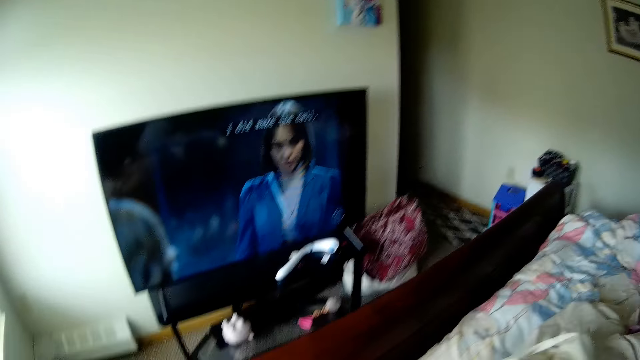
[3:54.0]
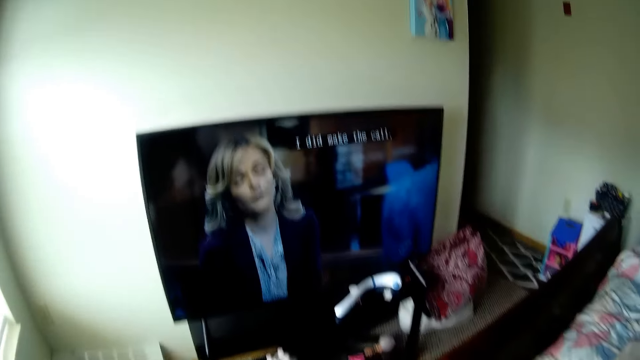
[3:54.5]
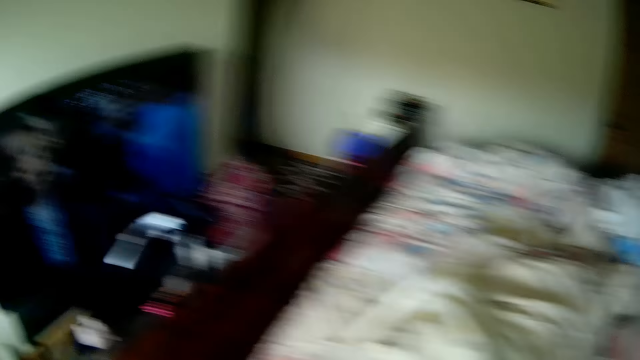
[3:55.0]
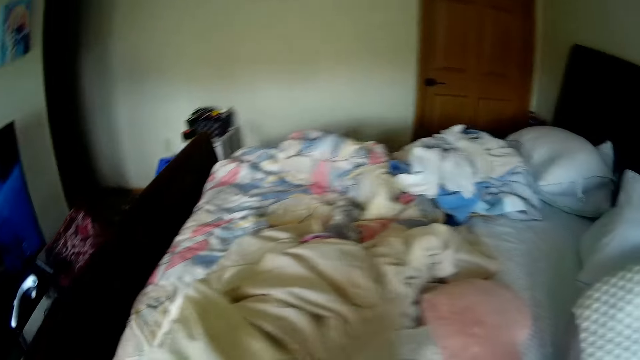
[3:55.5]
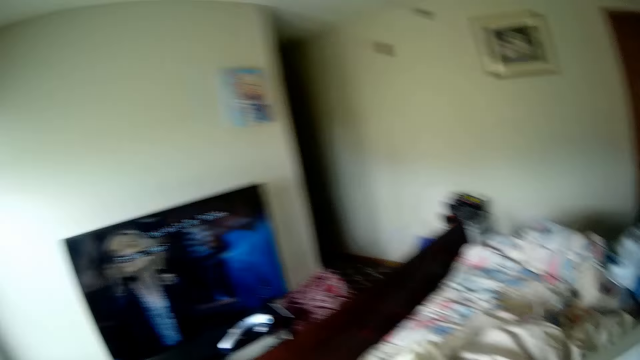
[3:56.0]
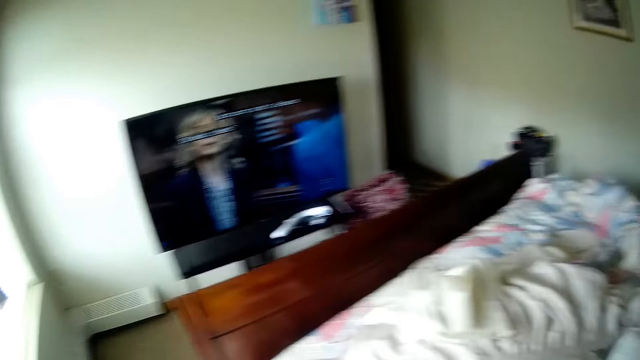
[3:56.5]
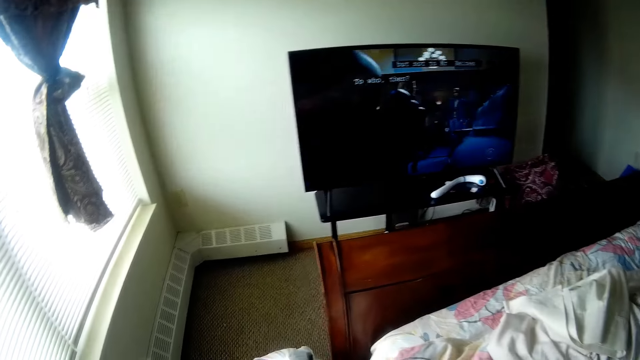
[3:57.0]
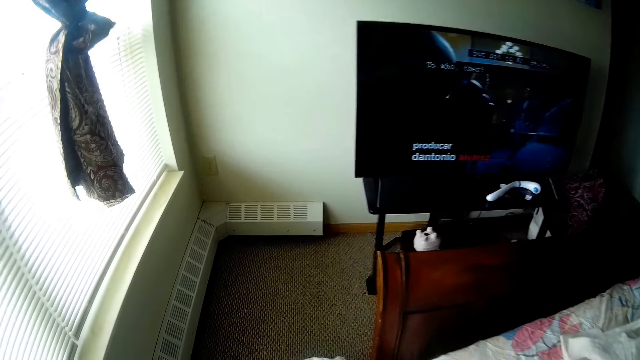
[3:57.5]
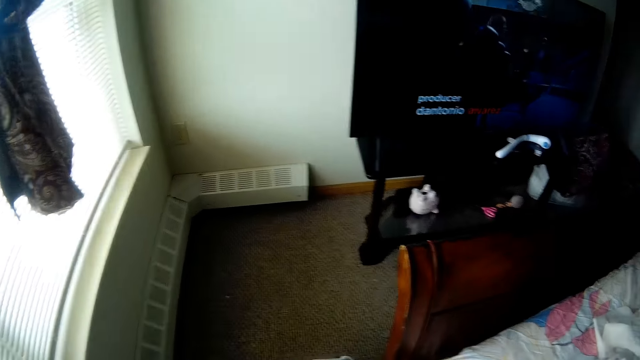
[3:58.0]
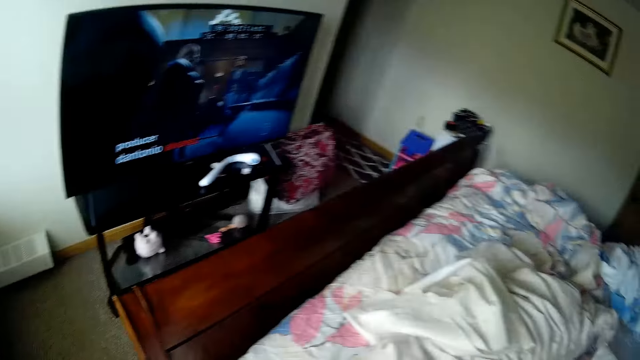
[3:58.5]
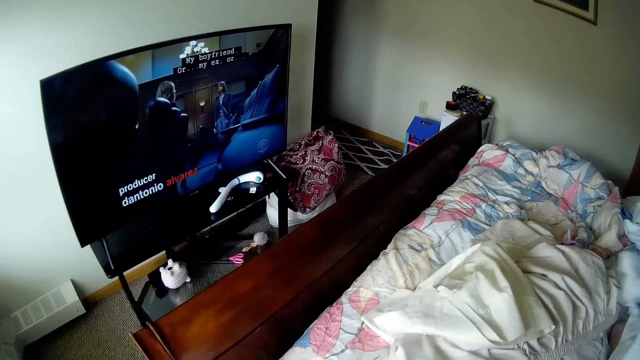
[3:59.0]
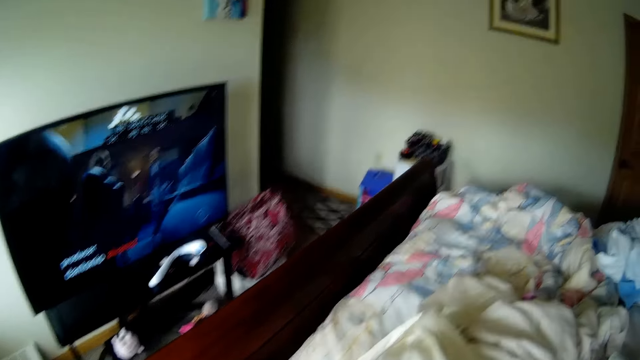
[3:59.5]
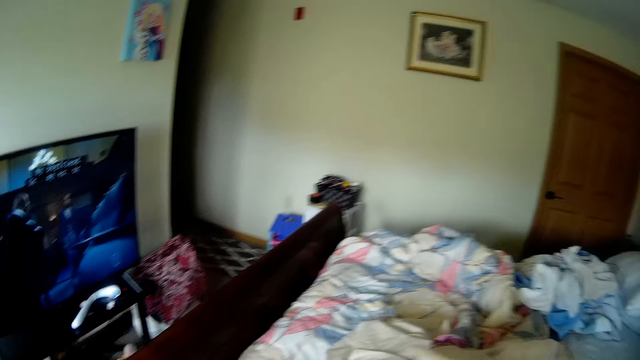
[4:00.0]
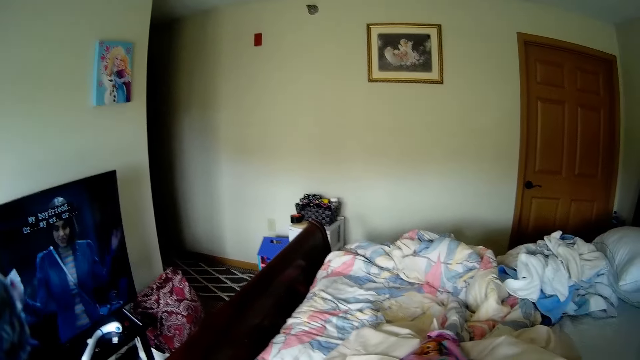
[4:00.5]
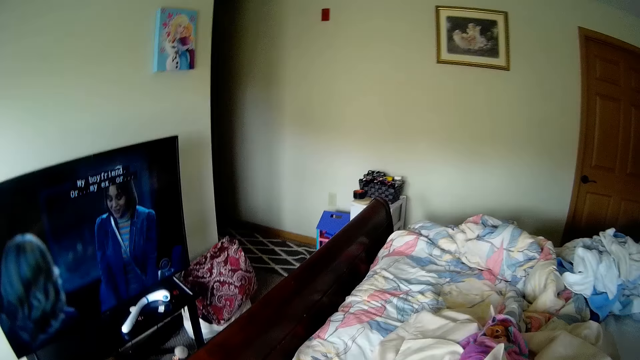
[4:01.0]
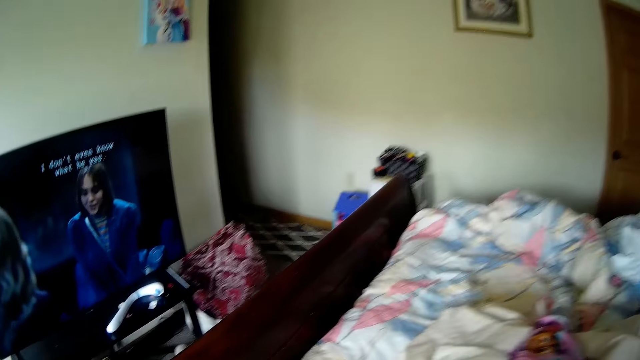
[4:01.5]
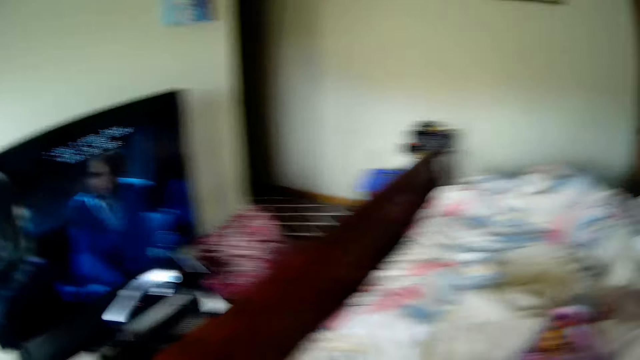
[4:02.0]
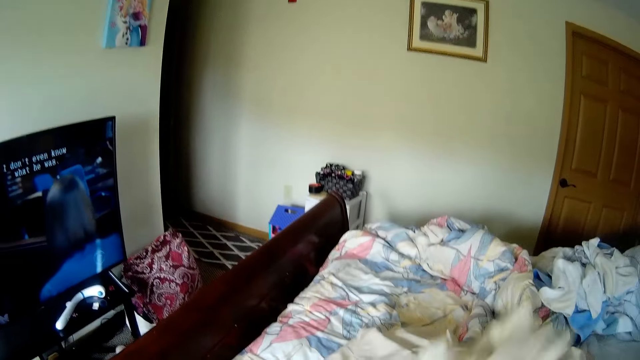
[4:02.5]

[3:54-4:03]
The camera wearer touches the bedsheet on the bed. They hold a pillow. They move the bedsheet on the bed.

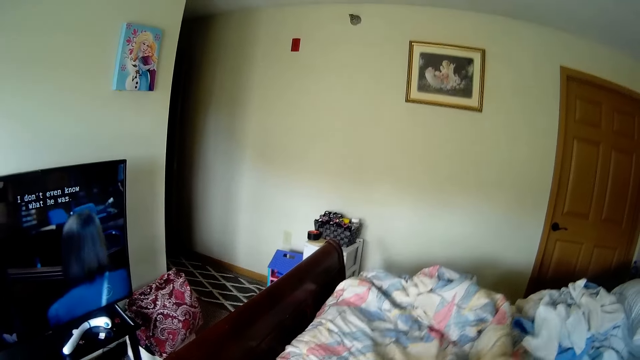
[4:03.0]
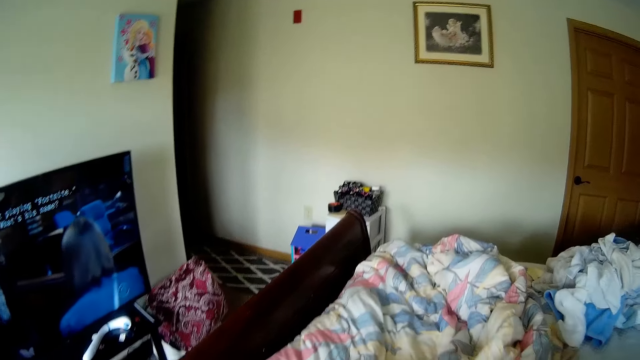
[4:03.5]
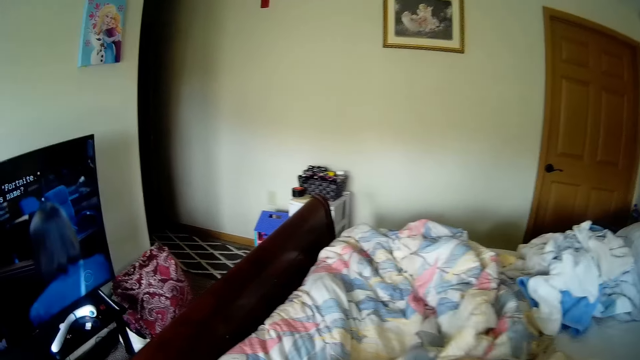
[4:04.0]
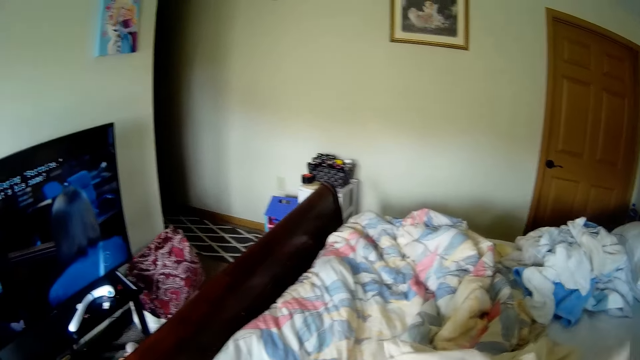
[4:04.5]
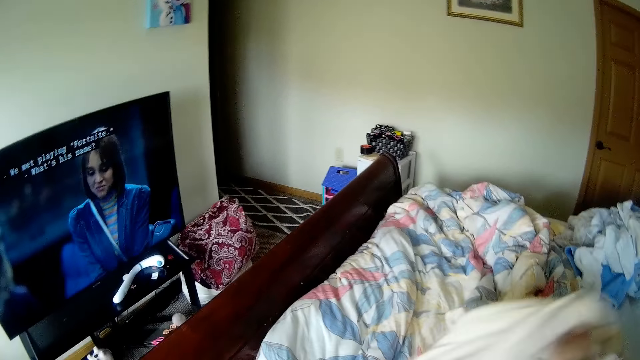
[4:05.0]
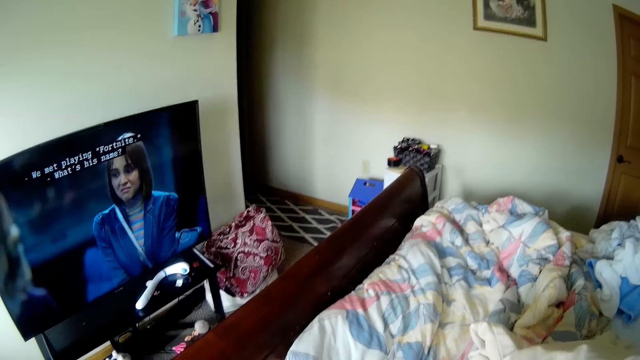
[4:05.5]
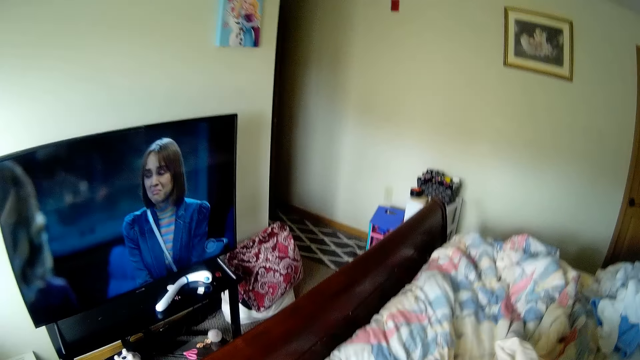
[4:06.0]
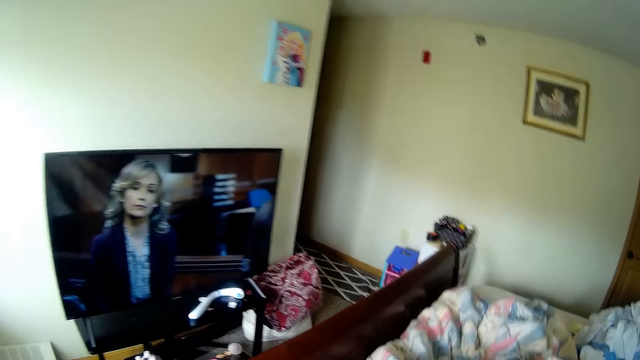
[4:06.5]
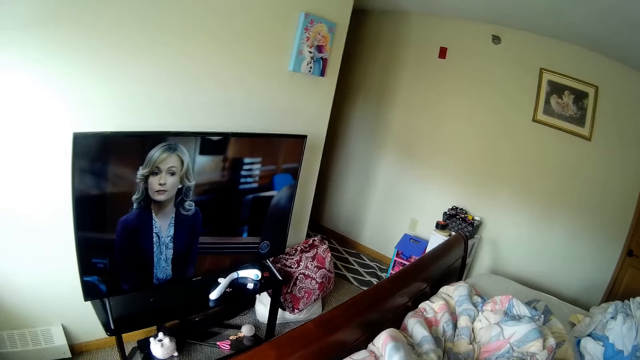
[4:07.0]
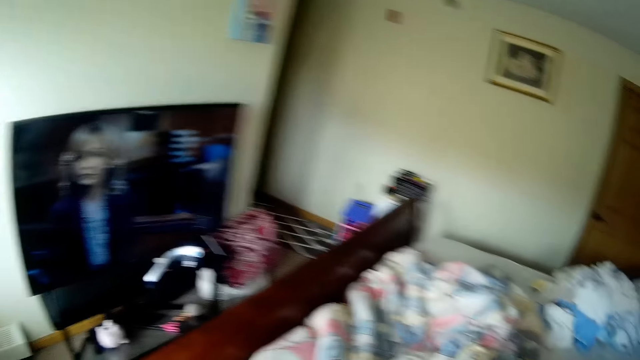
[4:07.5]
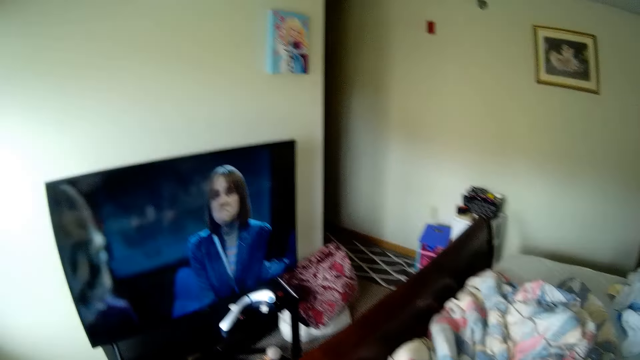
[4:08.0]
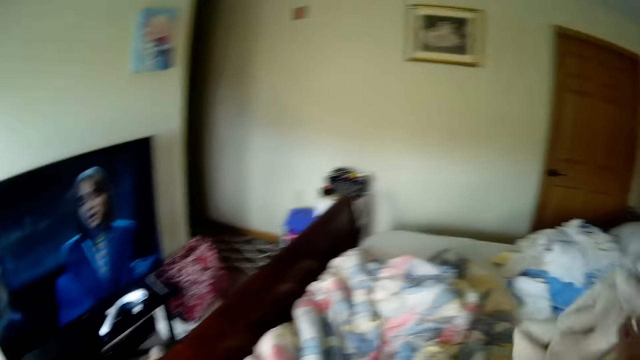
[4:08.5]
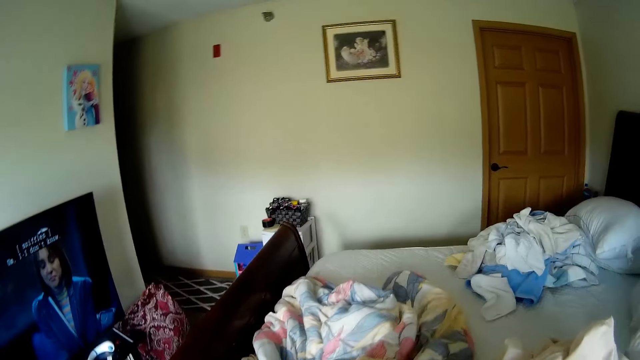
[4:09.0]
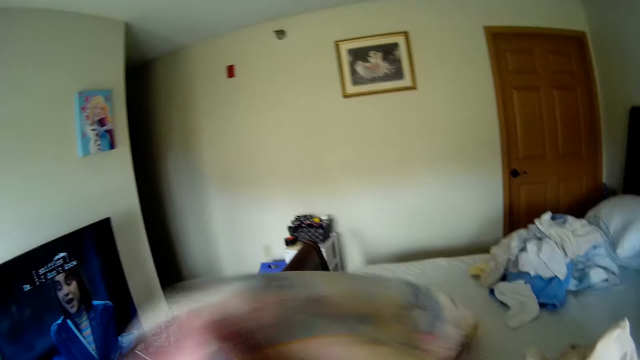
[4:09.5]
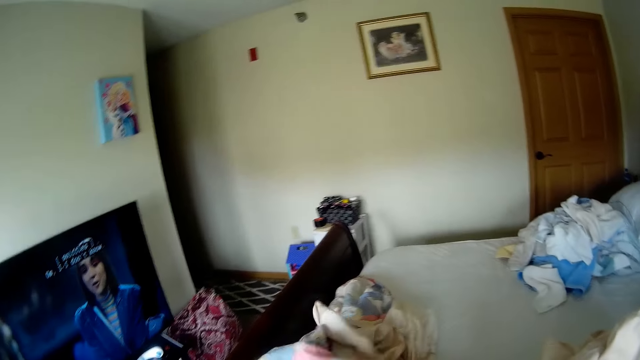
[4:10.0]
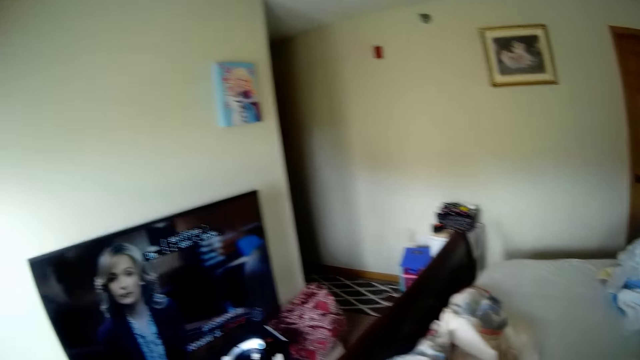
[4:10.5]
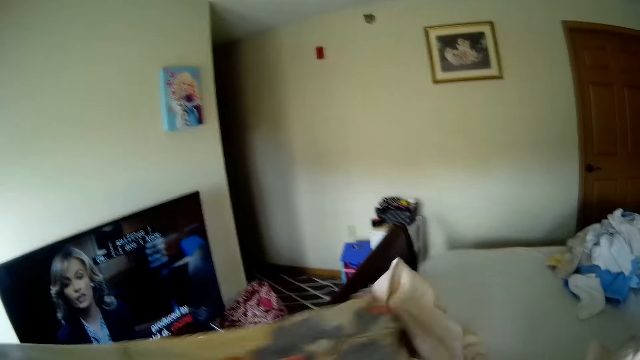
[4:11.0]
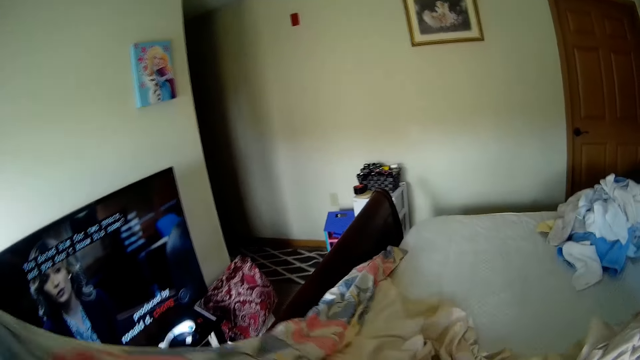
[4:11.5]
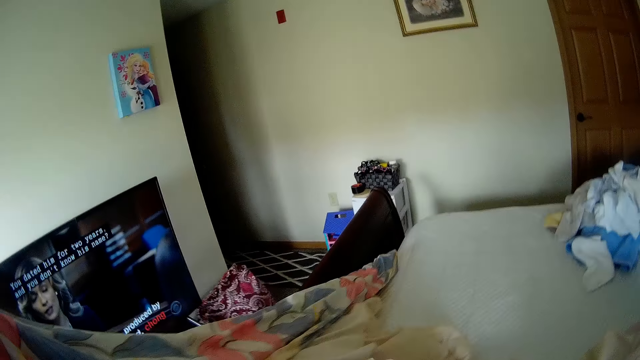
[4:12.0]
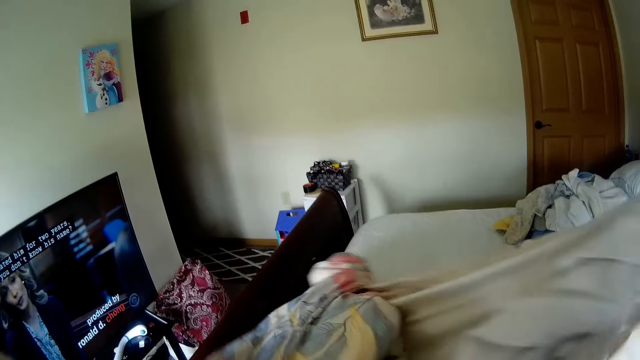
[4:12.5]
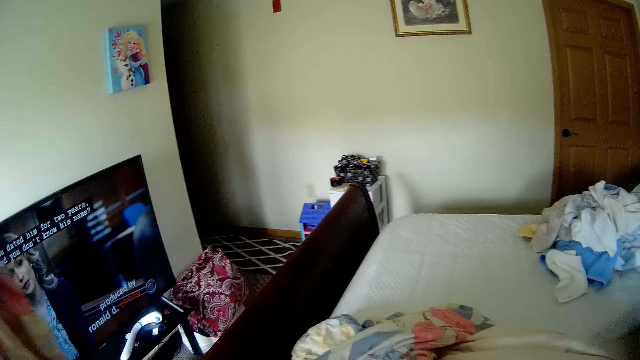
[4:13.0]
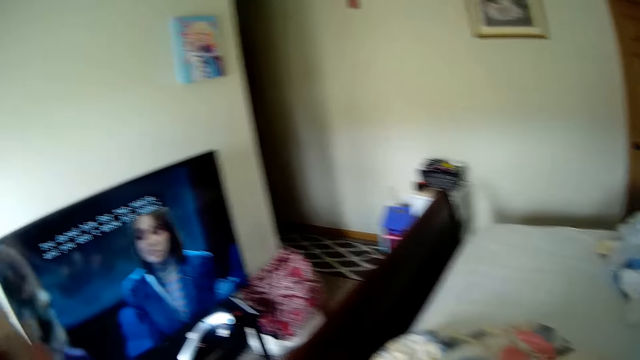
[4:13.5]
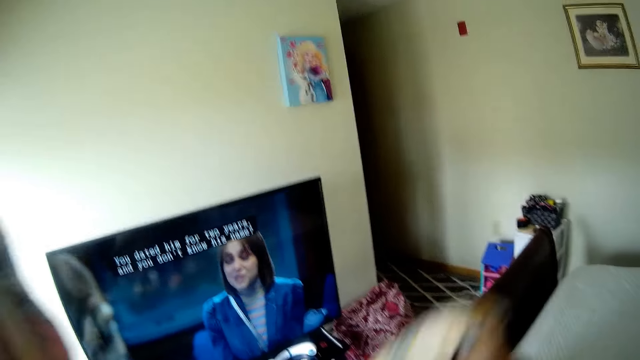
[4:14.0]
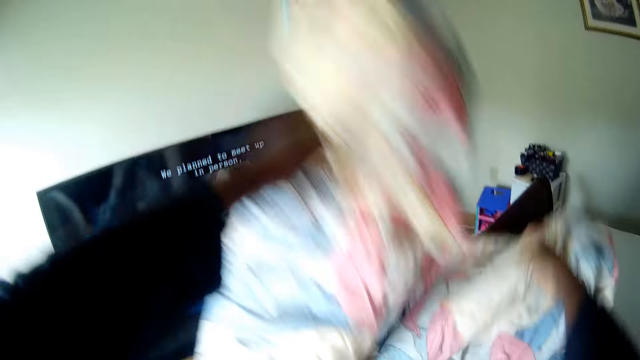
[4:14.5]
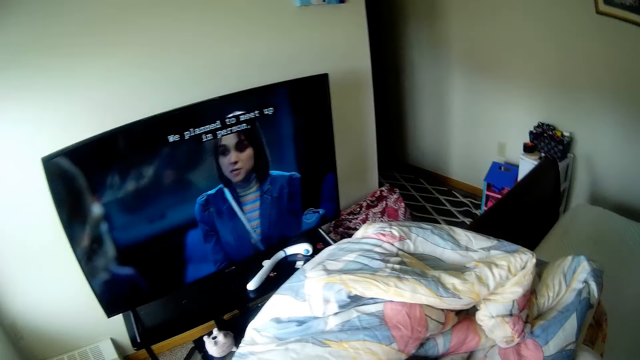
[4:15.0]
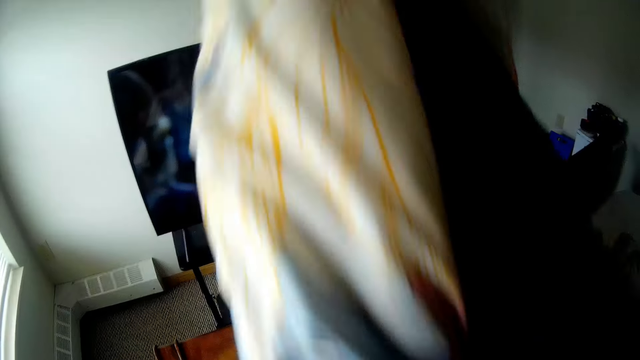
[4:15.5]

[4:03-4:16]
The camera wearer pulls the duvet on the bed. They move the bedsheet on the bed. They pull the duvet on the bed. They move the bedsheet on the bed. They pull the duvet on the bed. They pick up the duvet from the bed. They drop the duvet on the bed.
